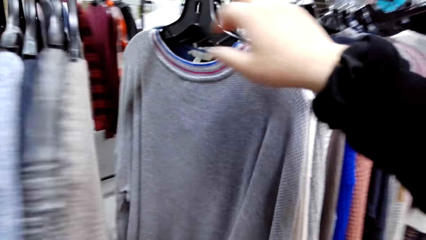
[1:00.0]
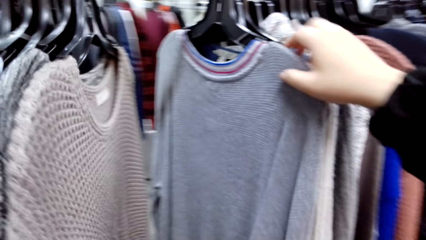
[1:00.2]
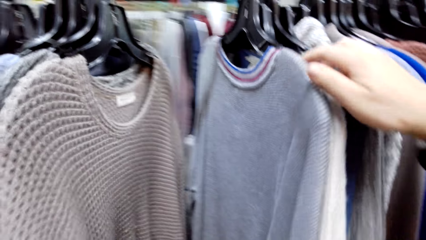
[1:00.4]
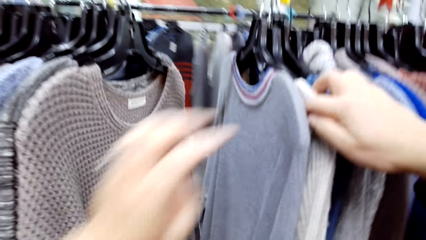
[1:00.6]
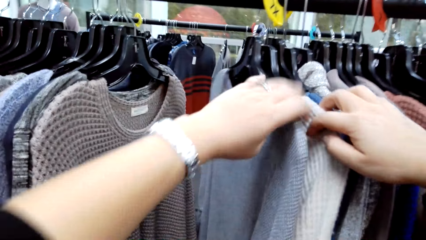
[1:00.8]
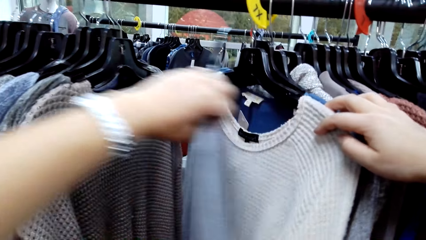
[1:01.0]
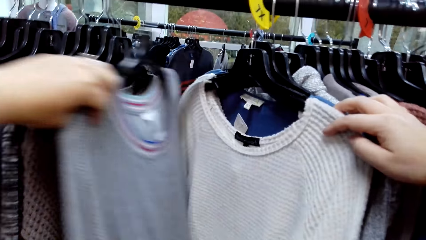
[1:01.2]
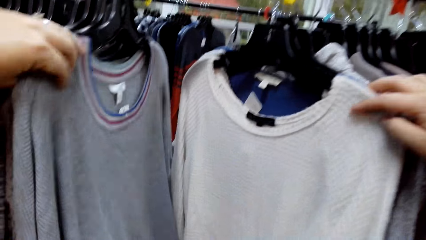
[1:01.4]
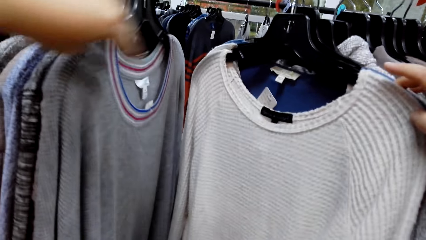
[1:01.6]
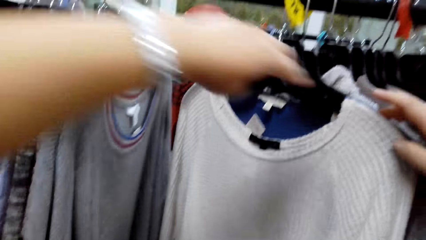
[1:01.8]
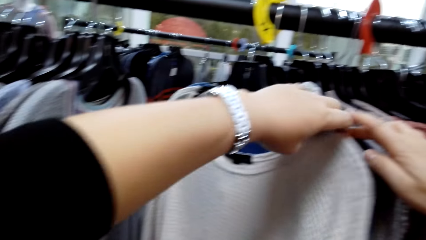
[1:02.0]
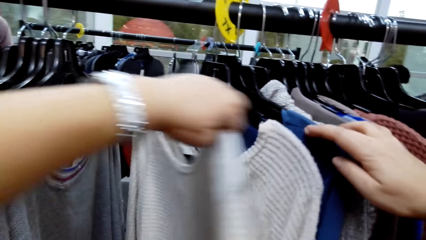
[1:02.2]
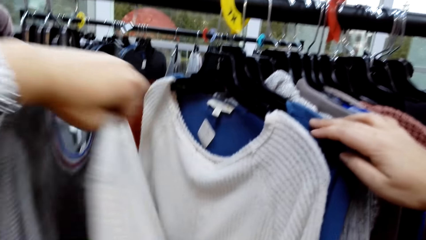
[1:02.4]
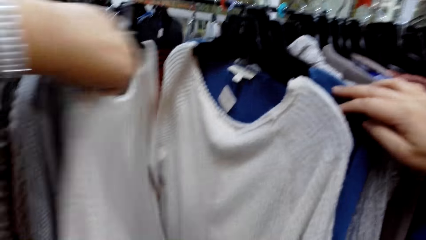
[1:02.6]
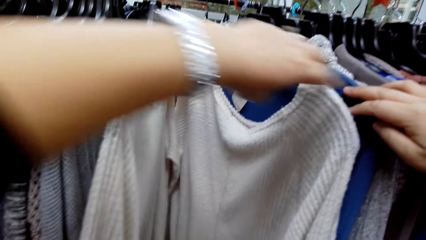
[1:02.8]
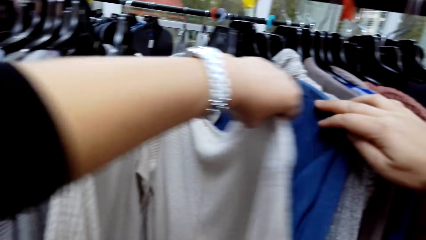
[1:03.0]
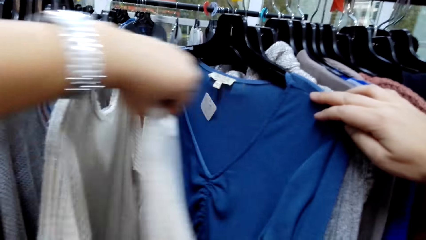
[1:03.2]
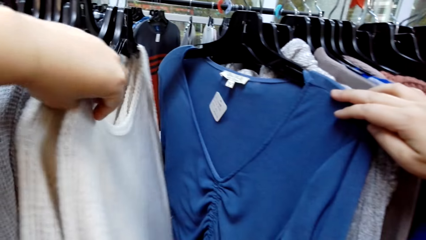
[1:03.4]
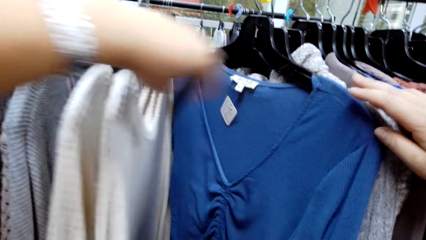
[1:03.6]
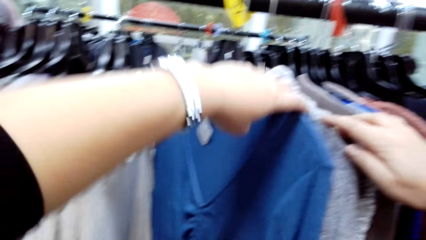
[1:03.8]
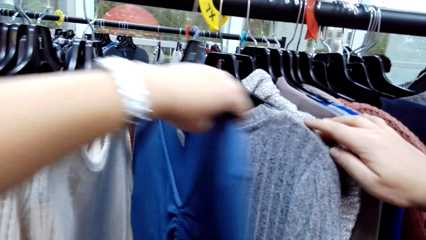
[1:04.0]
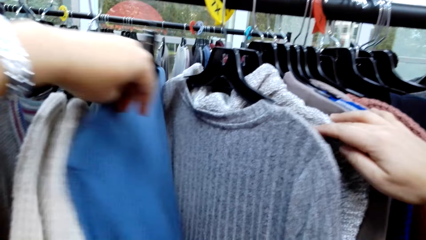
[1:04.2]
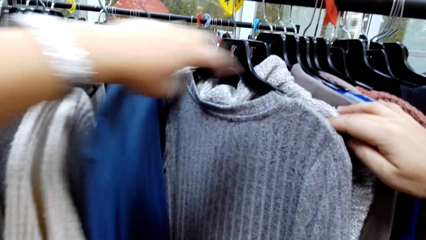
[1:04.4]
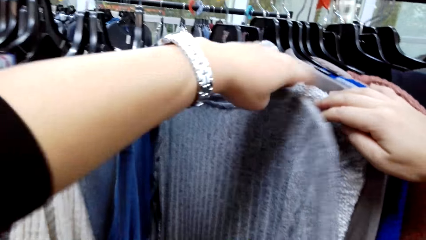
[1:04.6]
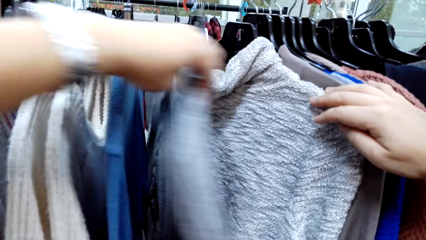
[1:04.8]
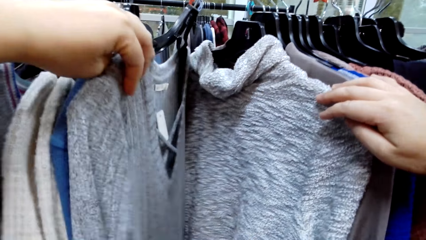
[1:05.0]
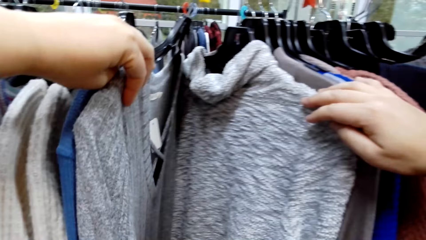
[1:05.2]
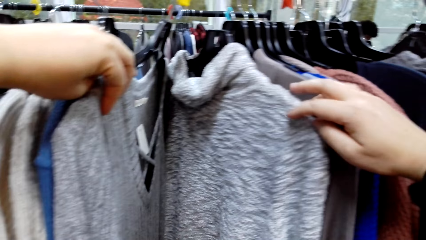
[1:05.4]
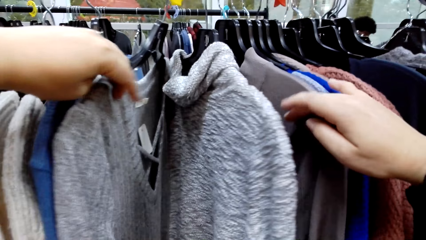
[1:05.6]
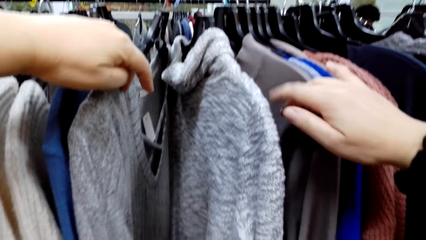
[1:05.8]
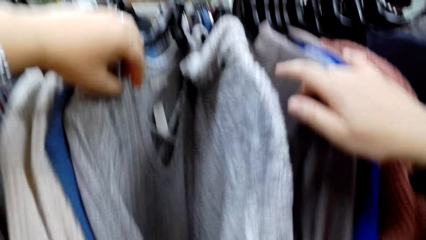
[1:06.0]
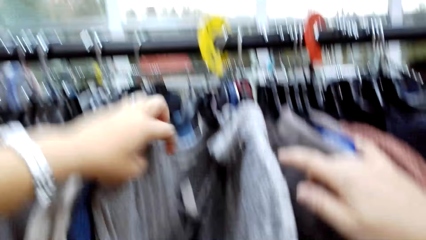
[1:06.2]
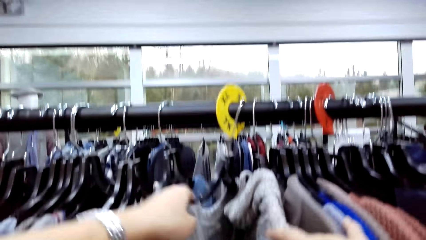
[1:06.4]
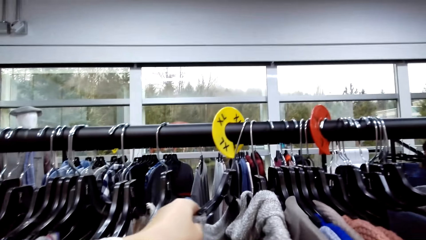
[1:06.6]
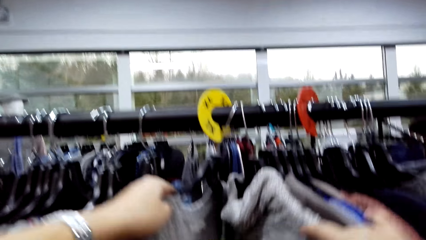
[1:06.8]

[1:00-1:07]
The camera wearer moves sweaters on the rail.

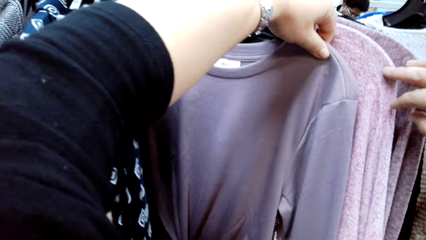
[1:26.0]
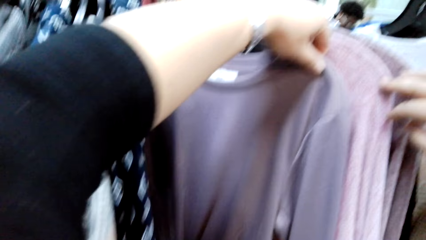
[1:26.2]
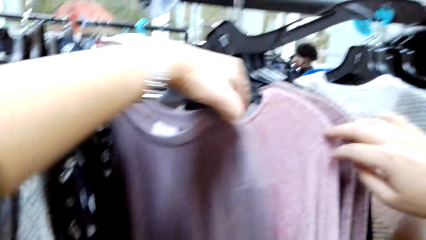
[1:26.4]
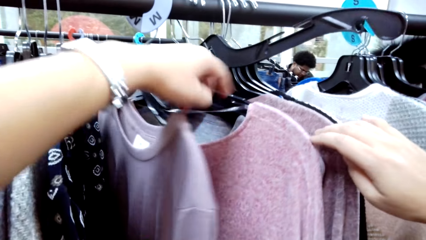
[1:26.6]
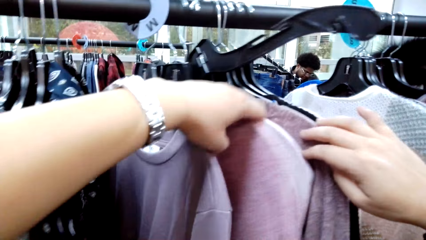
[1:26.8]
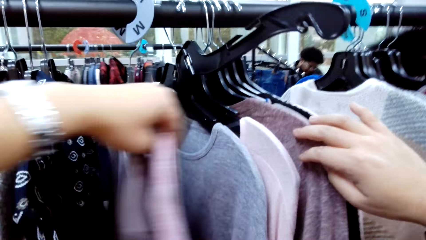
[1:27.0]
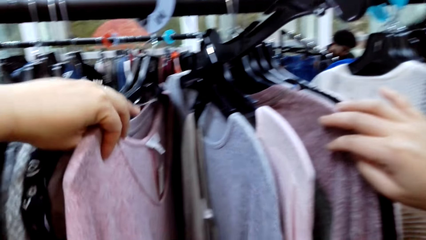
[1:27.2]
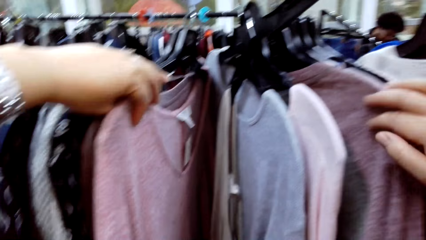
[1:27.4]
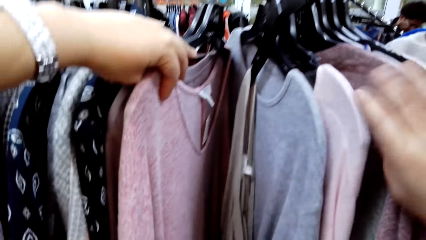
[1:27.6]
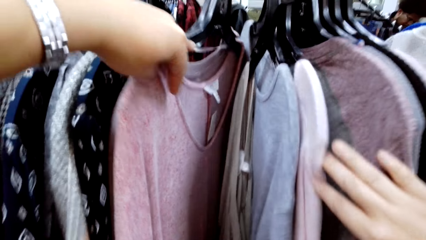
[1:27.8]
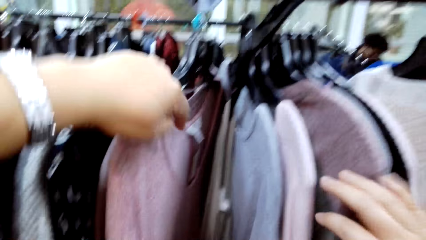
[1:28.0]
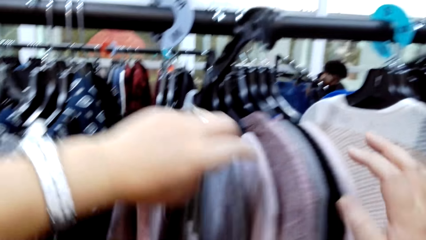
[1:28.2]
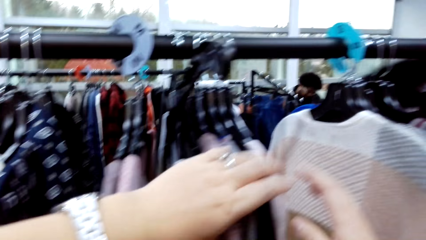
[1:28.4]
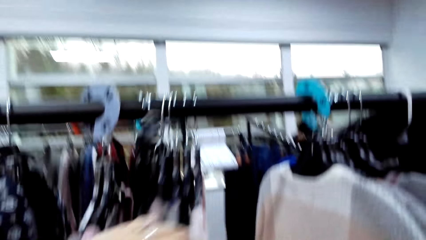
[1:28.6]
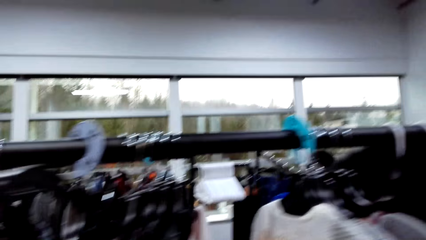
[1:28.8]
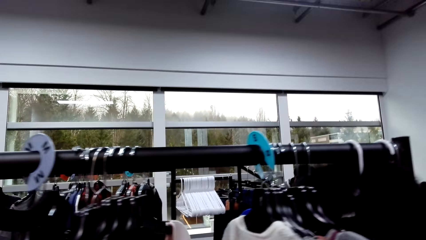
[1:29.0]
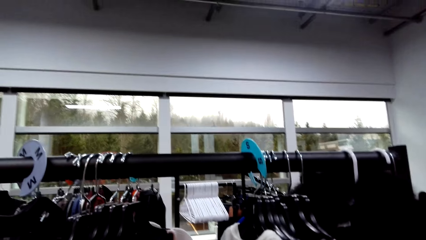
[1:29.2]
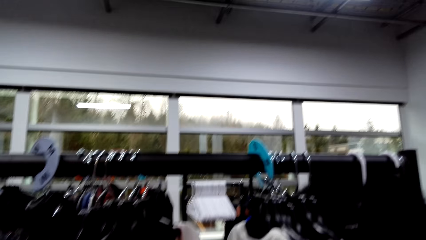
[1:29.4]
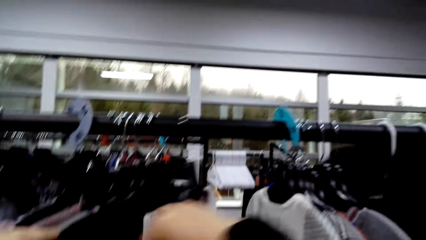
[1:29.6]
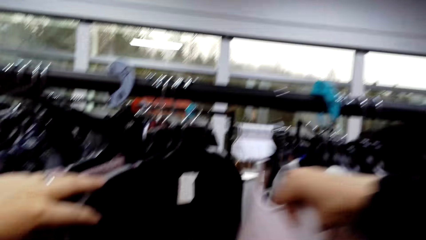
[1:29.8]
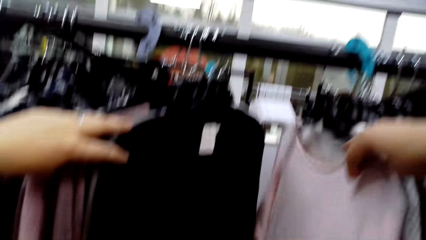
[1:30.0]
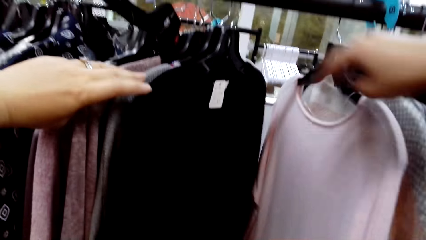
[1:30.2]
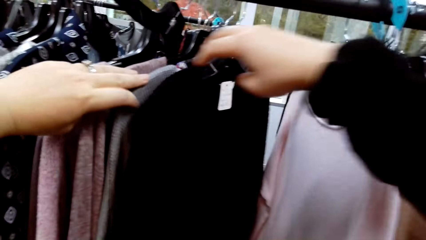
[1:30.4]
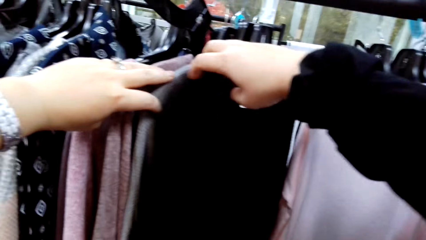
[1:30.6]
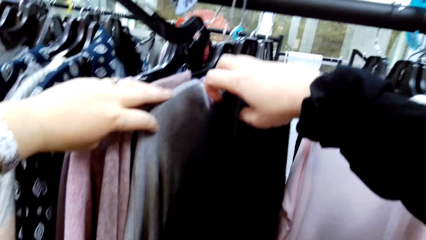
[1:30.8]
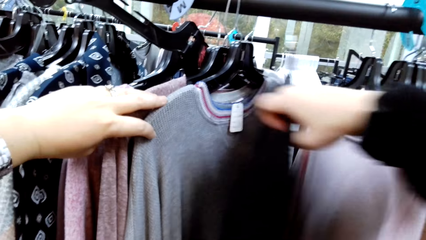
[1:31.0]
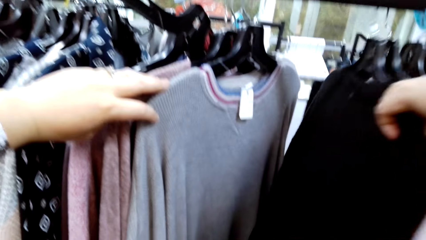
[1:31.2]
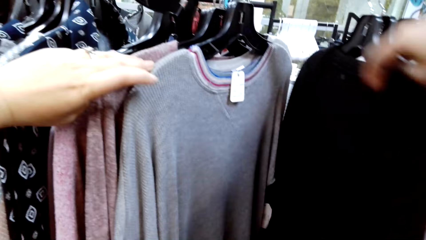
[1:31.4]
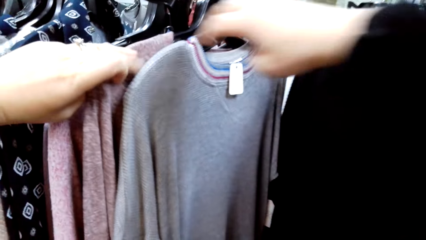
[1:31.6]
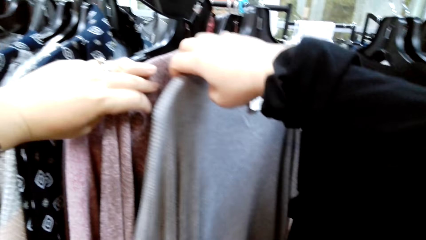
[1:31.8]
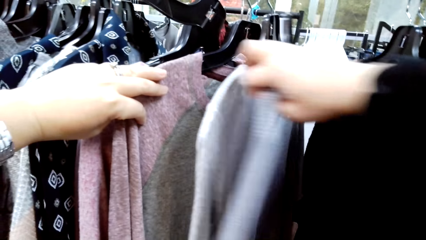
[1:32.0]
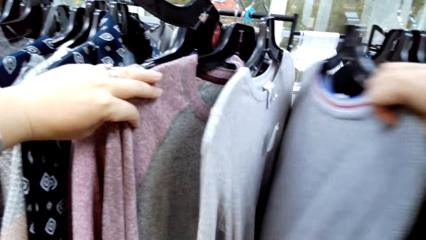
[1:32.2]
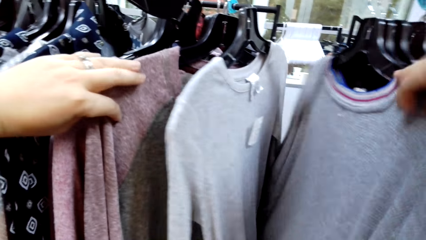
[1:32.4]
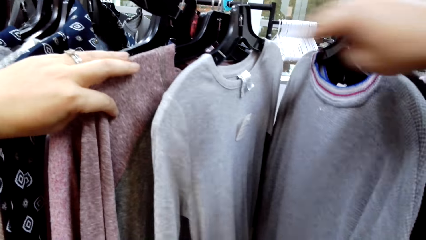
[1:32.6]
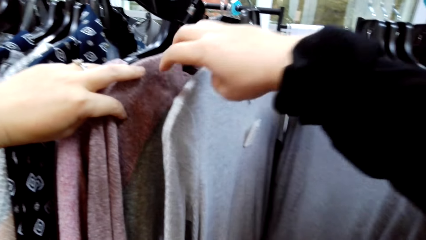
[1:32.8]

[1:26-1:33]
The camera wearer continues moving sweaters on the rail.

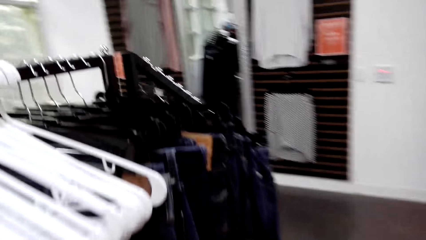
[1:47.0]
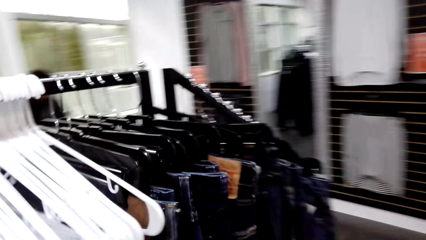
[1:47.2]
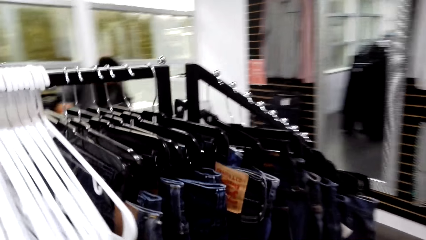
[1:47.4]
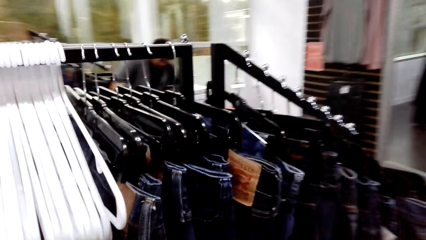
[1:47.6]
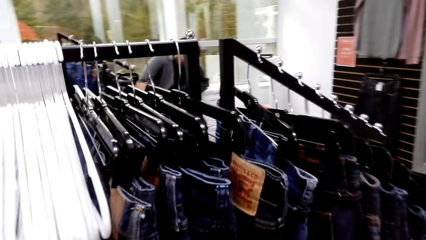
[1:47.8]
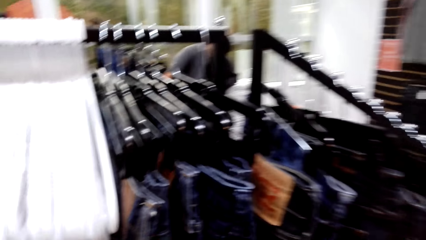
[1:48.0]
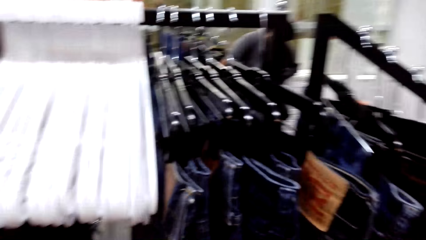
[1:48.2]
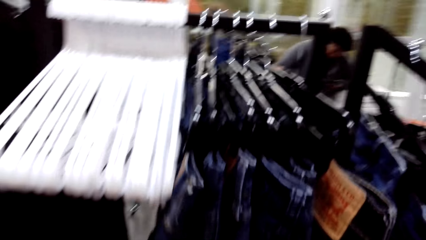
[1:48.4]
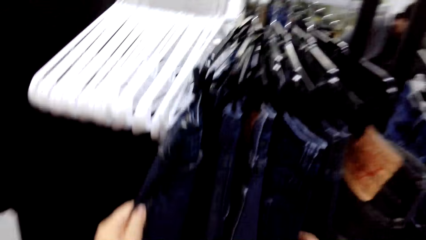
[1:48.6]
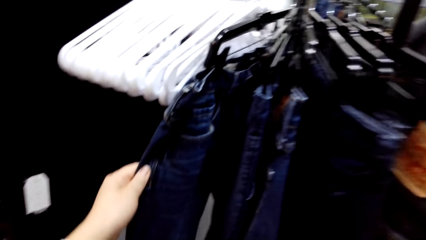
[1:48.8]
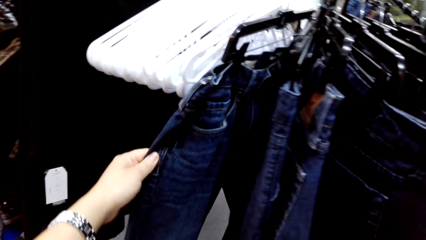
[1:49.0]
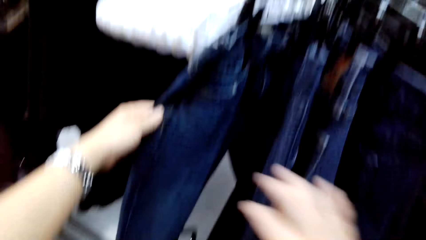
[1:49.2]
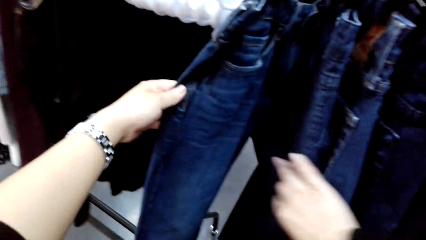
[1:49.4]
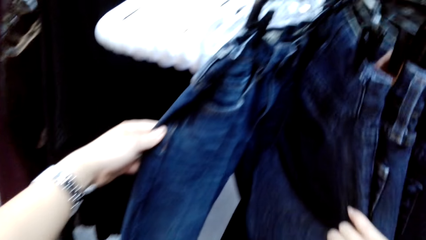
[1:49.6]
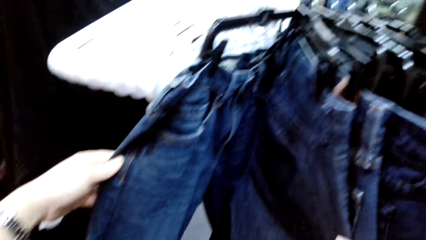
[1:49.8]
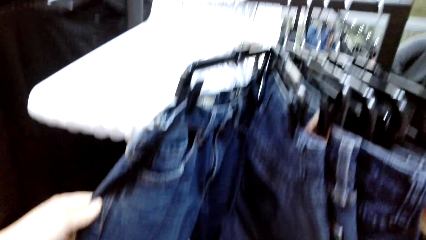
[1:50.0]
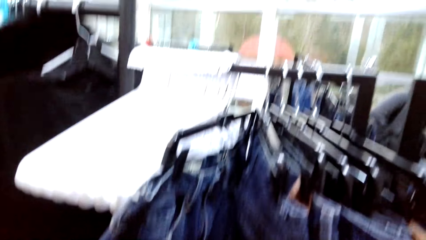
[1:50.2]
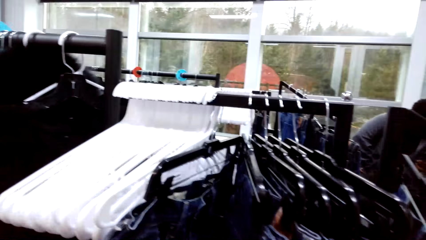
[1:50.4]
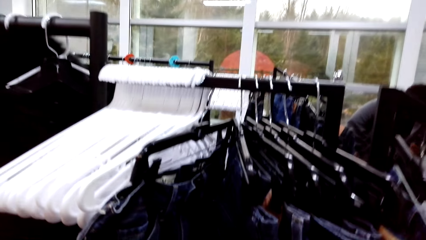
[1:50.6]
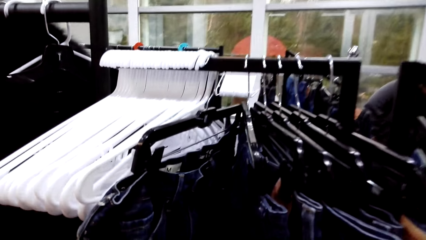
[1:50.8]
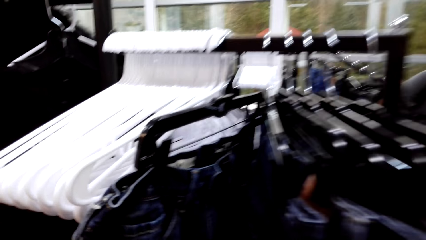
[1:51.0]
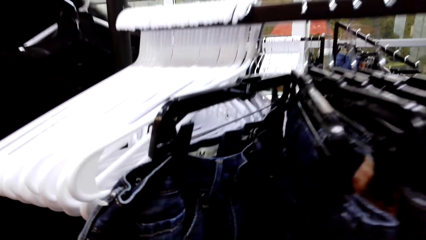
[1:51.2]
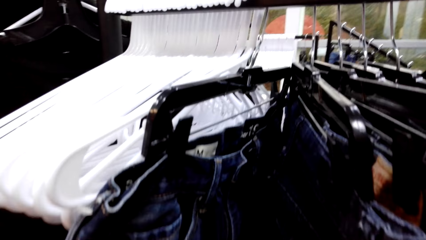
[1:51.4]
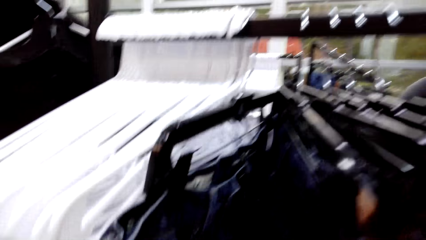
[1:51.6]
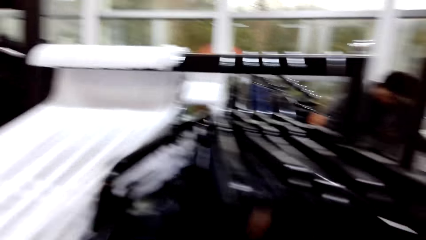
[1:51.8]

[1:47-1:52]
The camera wearer touches jeans trousers.
